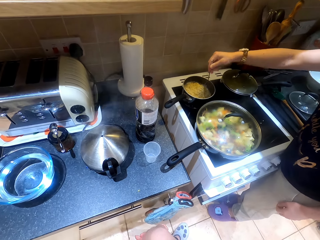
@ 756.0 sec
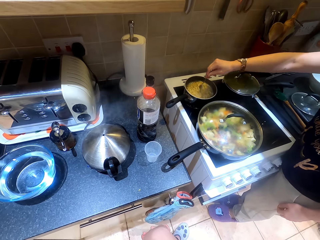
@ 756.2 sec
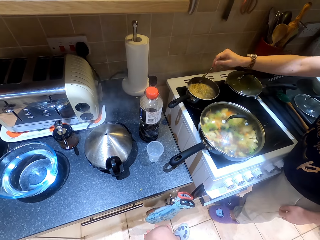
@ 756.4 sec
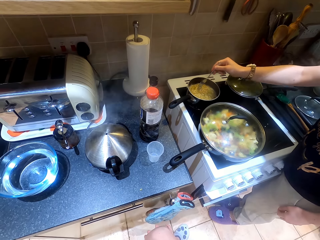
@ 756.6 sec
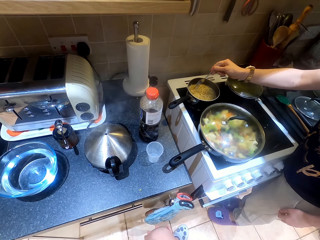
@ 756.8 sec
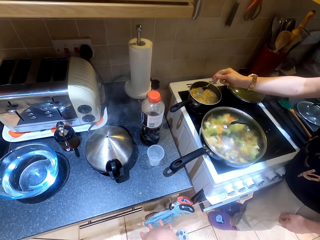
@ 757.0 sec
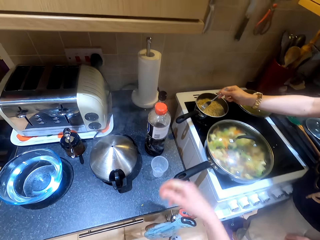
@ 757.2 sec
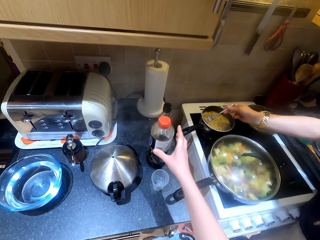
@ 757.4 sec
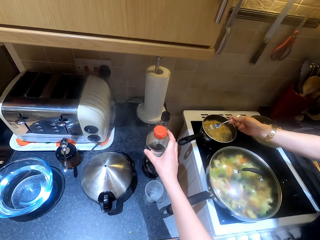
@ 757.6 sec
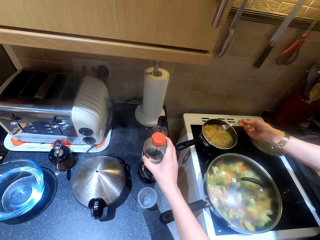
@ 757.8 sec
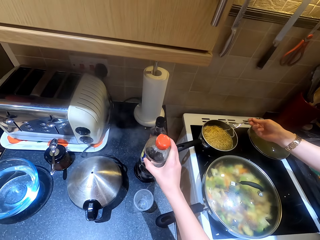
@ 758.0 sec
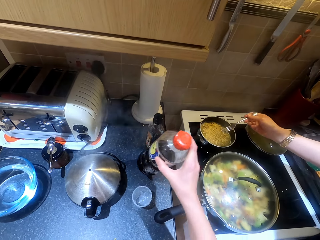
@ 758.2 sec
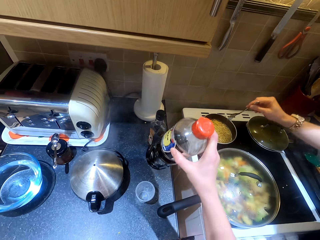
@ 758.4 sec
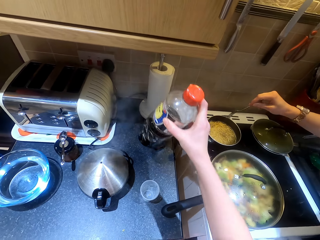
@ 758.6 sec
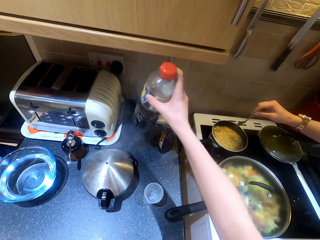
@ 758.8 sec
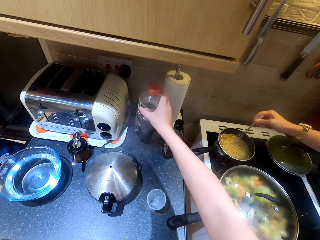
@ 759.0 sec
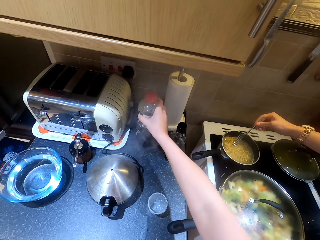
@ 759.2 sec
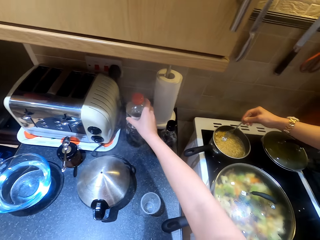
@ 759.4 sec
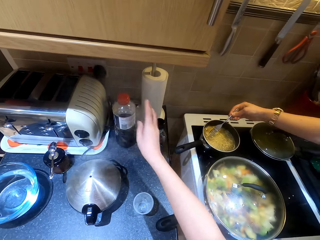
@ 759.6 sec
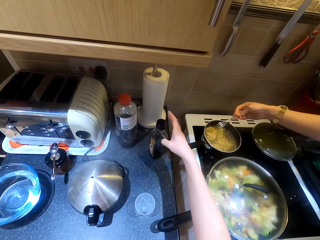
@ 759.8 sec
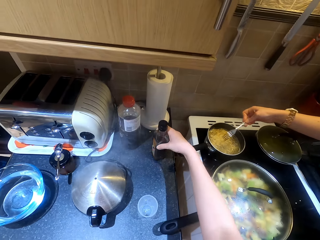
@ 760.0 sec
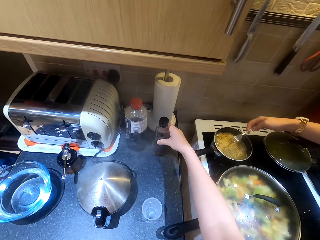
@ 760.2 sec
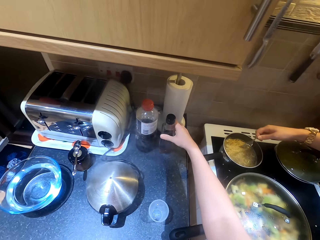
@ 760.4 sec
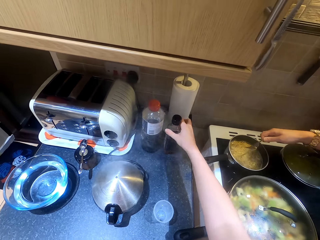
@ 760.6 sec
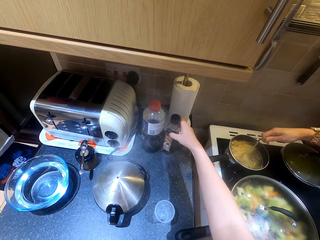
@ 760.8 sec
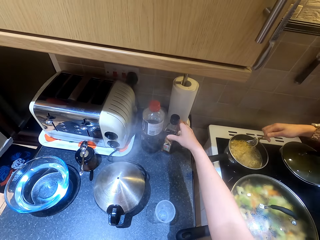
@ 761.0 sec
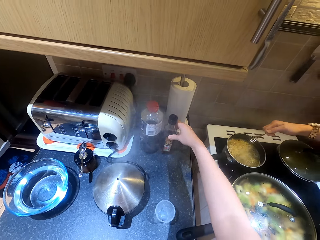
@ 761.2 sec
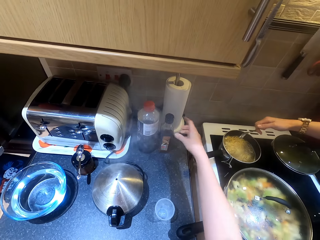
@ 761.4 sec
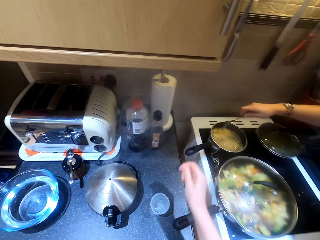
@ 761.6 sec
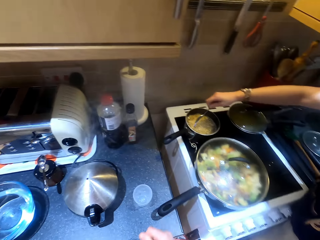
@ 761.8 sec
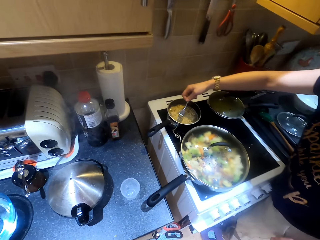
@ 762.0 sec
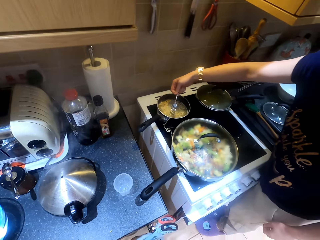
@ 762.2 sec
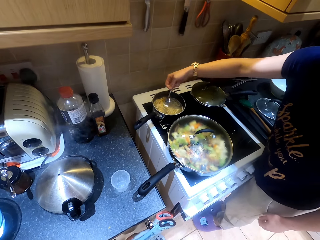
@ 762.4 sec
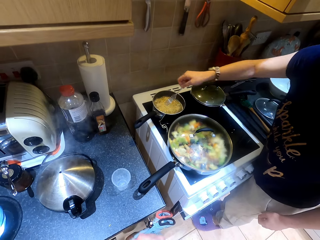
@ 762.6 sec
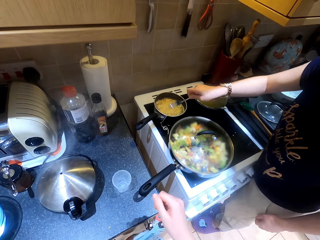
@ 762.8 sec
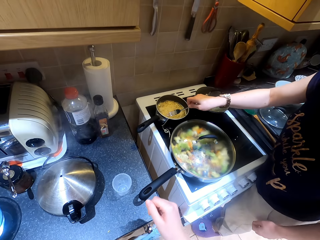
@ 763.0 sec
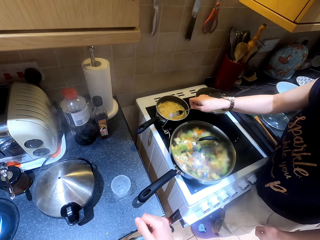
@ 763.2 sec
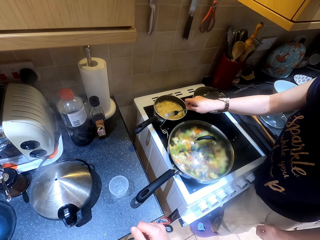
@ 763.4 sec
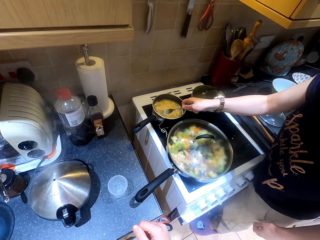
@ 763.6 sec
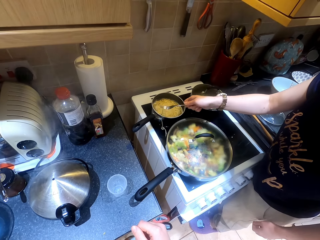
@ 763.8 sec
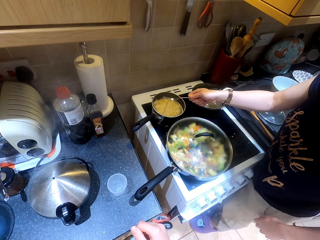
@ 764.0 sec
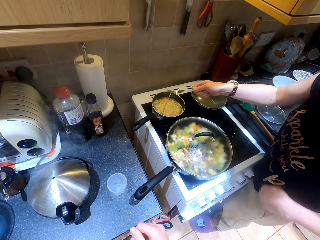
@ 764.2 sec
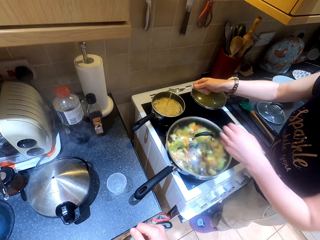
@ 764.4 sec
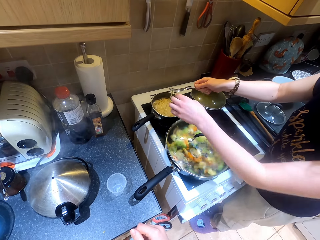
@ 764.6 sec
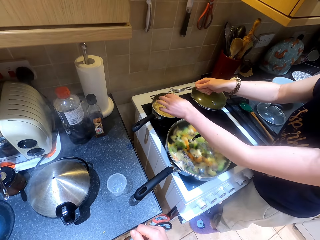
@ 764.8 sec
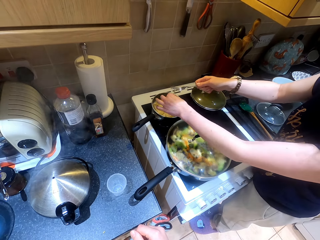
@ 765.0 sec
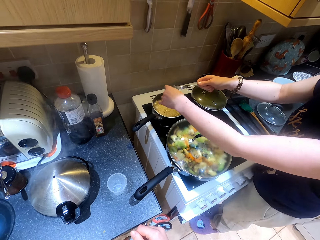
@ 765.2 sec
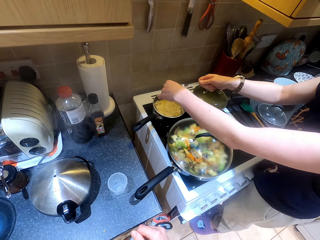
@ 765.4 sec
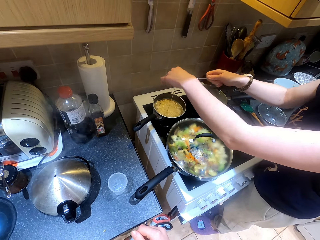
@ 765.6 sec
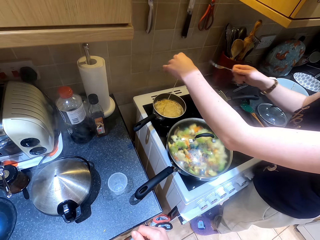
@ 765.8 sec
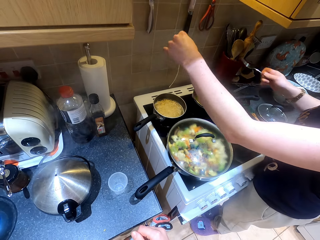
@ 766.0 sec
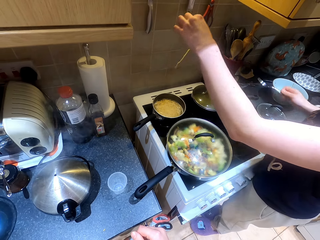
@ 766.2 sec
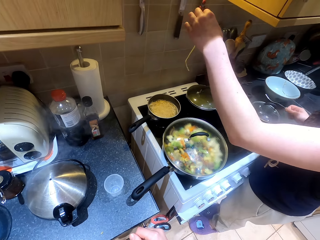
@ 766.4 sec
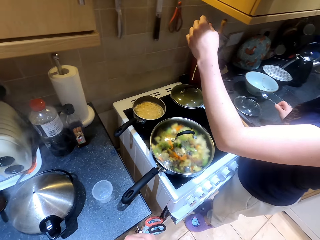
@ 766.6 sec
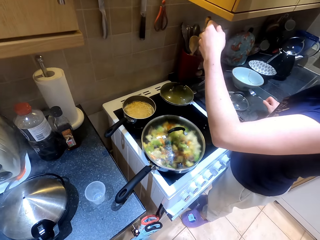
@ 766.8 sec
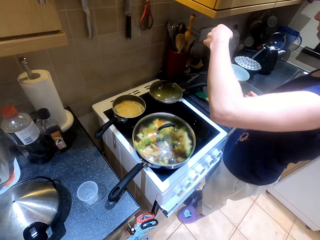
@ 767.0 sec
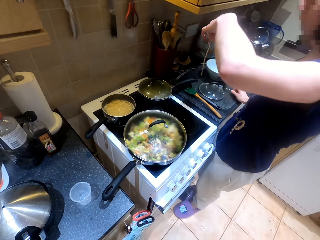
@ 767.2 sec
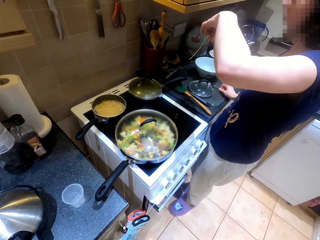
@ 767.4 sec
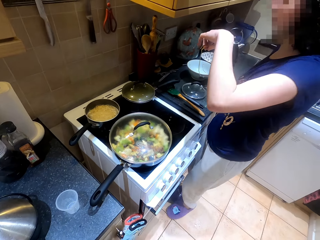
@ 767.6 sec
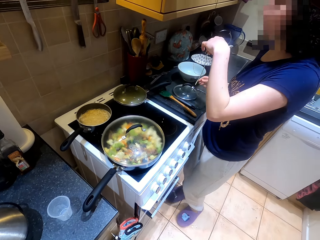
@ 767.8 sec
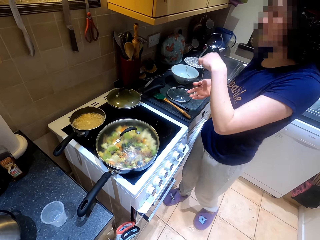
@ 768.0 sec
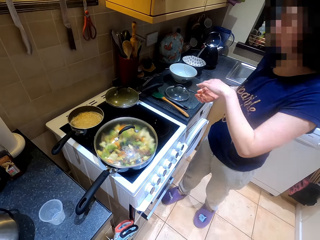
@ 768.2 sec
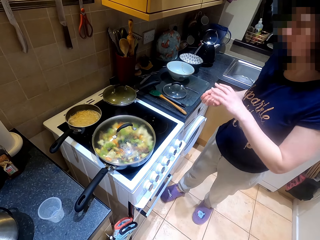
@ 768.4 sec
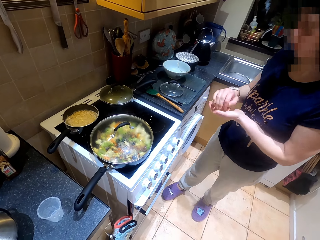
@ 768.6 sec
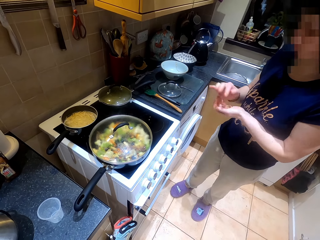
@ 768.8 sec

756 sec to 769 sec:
The camera wearer takes the bottle. Someone mixes the noodles.

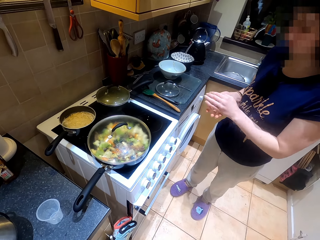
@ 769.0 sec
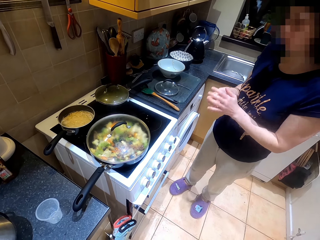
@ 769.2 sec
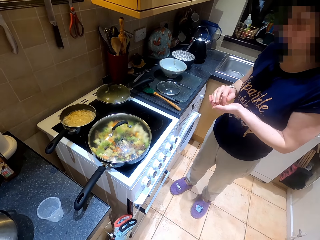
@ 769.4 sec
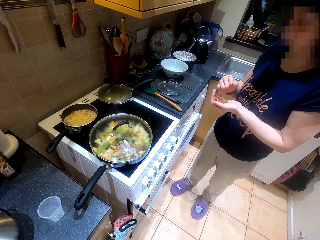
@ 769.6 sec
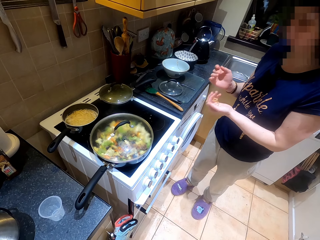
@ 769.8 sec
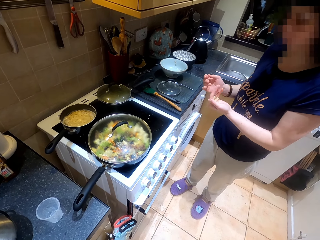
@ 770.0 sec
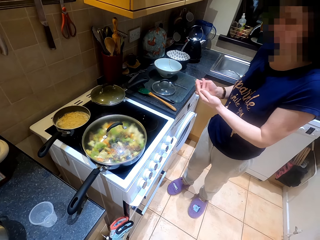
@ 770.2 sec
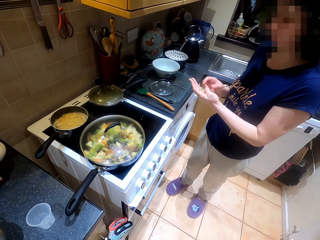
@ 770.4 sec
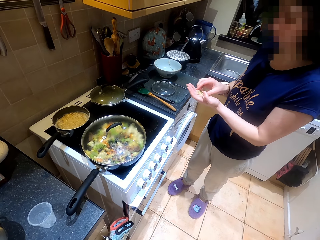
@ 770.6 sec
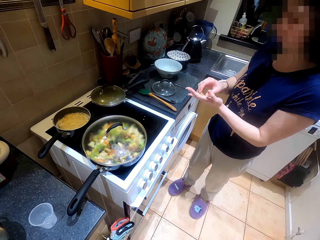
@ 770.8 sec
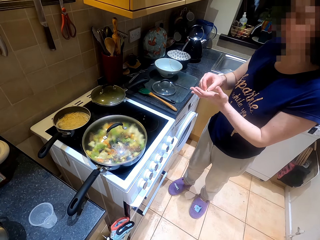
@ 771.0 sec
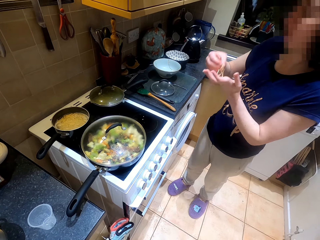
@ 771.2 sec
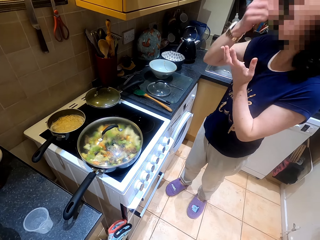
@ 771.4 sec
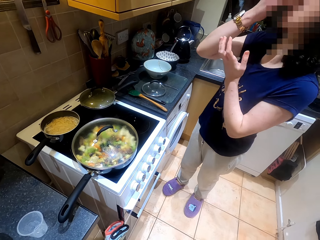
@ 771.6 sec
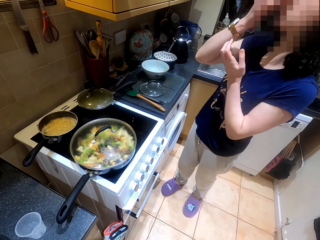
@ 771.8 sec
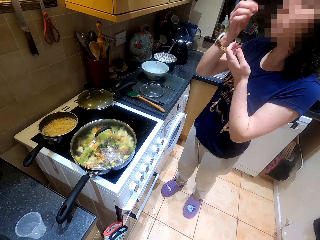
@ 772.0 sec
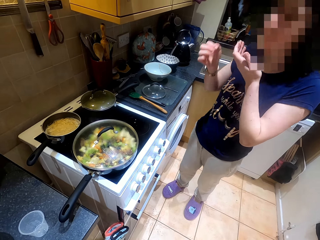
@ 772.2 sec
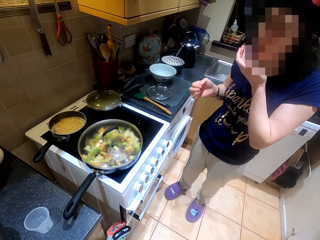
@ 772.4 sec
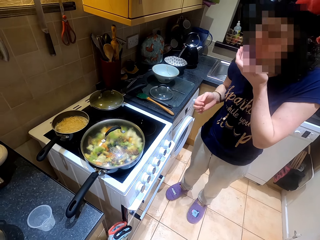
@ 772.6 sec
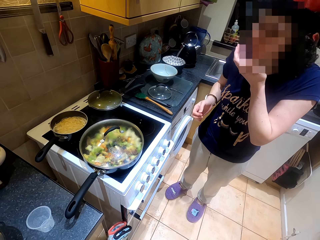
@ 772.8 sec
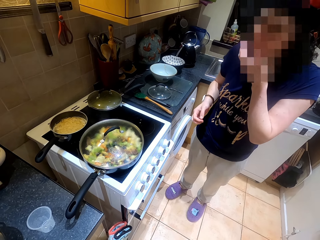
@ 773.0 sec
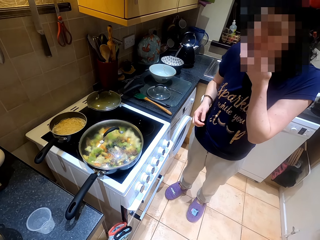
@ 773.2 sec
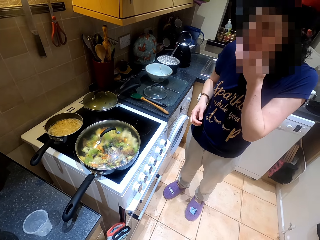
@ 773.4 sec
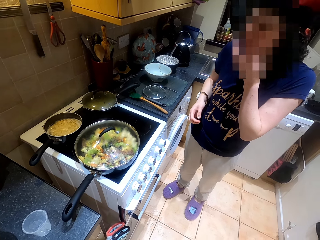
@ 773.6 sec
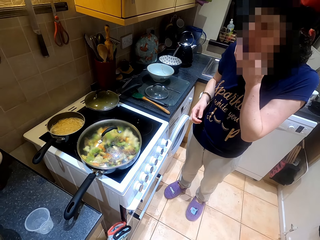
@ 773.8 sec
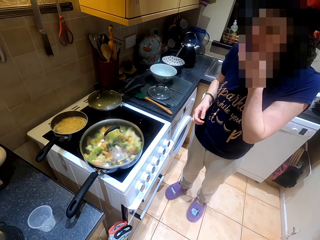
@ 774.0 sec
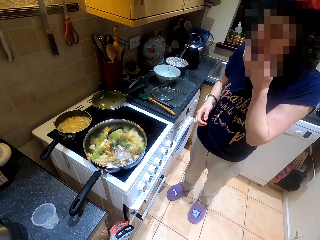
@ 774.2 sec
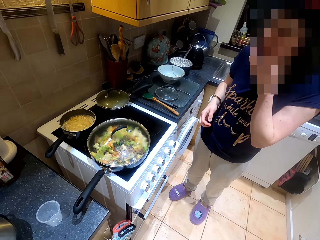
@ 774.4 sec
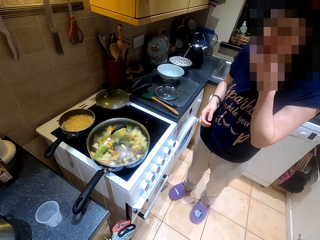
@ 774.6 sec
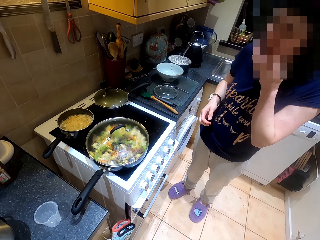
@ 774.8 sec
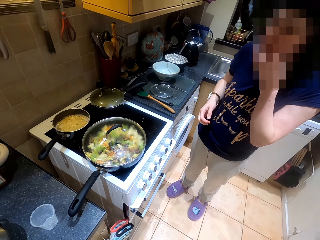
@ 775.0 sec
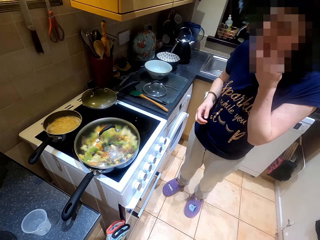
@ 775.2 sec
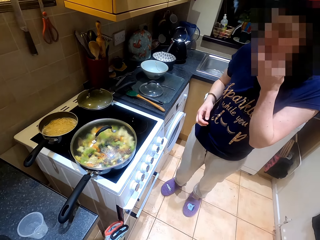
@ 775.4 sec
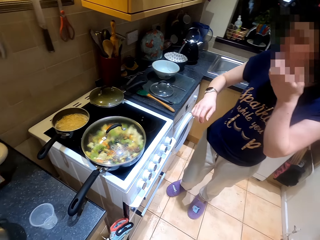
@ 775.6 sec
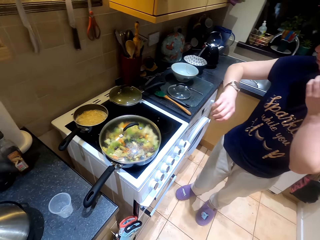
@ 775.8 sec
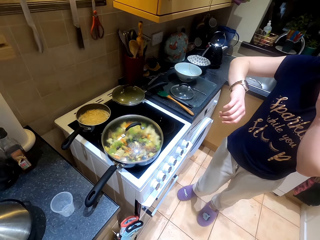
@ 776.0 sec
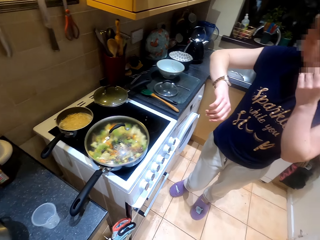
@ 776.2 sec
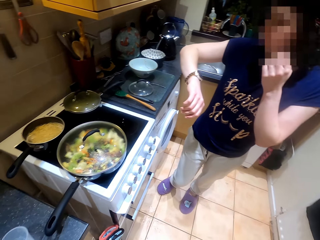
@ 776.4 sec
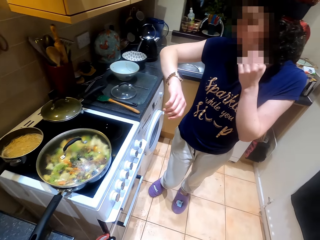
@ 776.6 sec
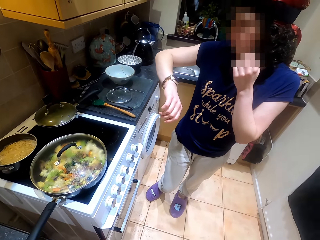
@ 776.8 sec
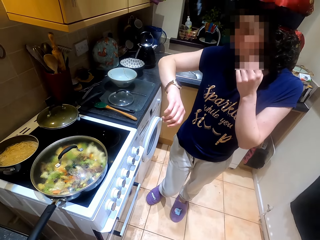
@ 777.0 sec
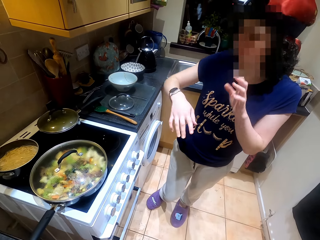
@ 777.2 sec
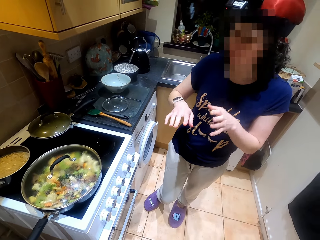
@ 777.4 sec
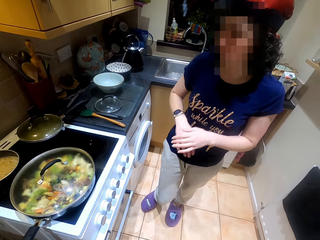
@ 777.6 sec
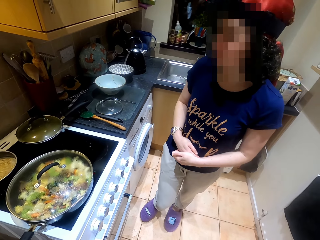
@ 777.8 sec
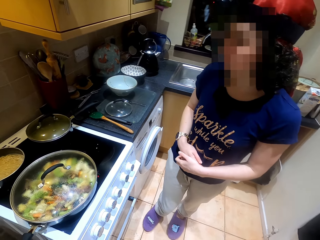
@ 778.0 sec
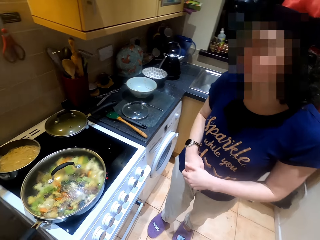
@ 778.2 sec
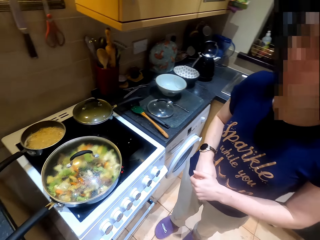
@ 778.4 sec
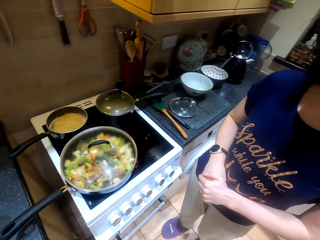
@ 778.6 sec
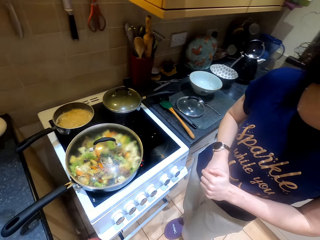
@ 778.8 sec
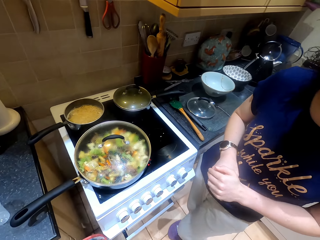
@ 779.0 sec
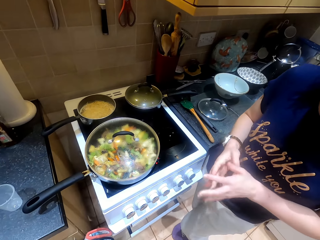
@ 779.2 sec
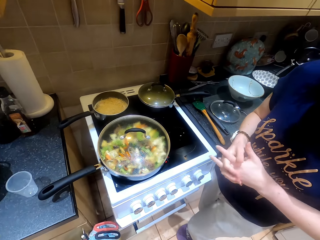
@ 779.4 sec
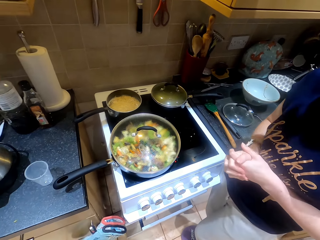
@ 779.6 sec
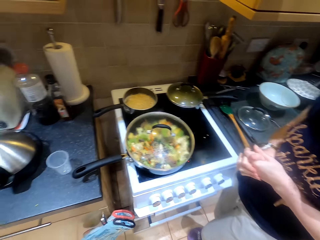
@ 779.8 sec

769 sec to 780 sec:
Someone eats the noodles and looks at the watch.
